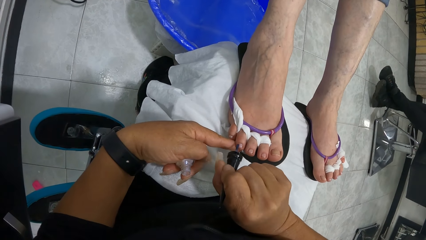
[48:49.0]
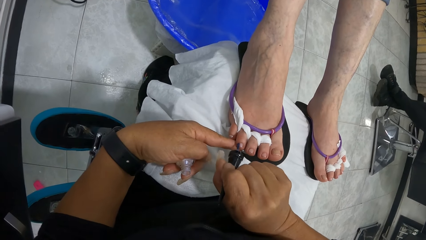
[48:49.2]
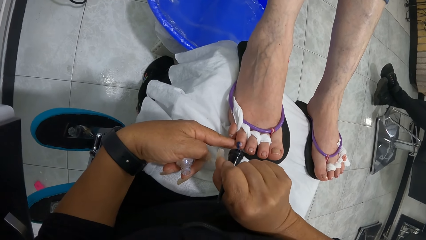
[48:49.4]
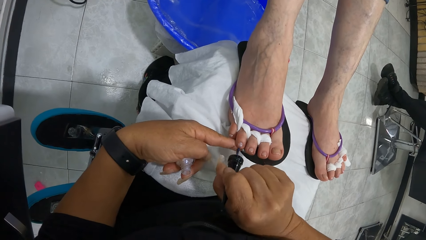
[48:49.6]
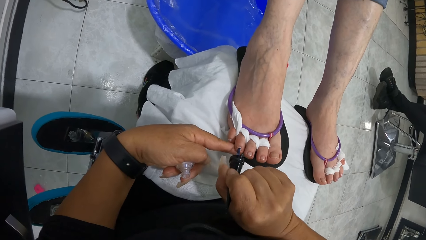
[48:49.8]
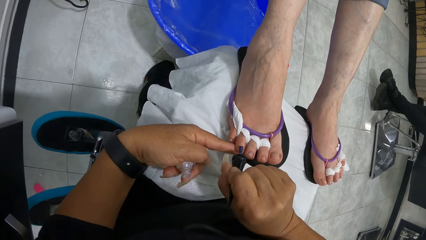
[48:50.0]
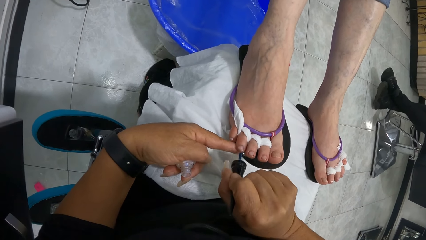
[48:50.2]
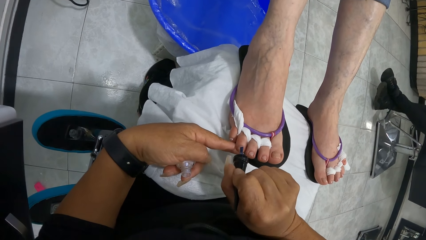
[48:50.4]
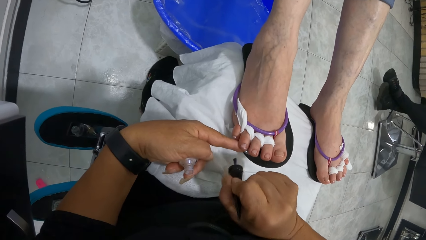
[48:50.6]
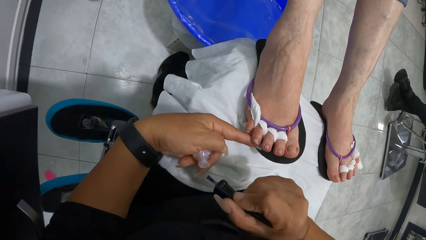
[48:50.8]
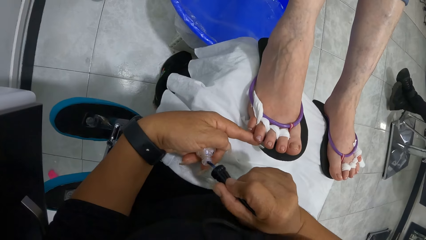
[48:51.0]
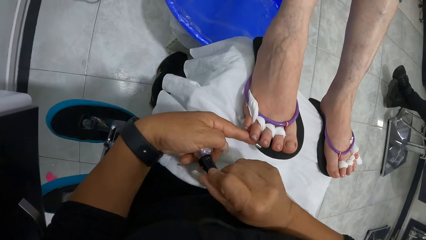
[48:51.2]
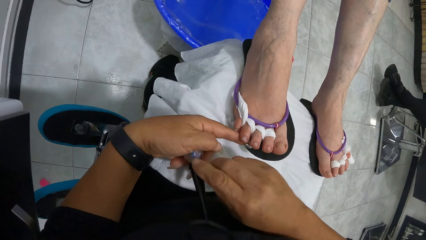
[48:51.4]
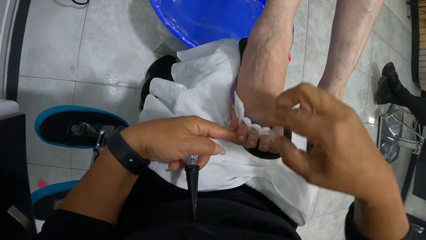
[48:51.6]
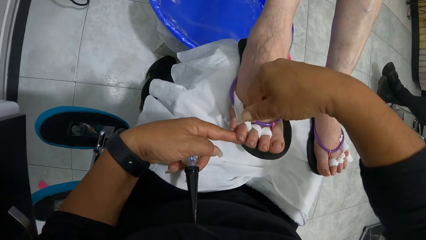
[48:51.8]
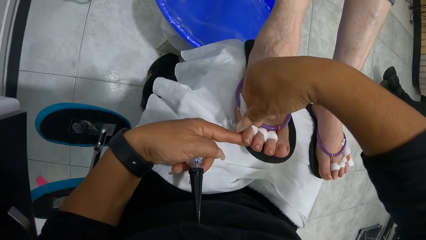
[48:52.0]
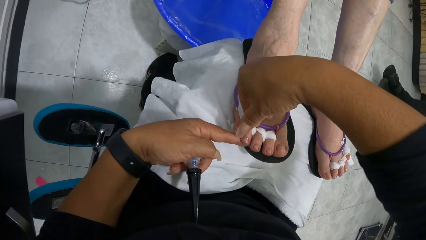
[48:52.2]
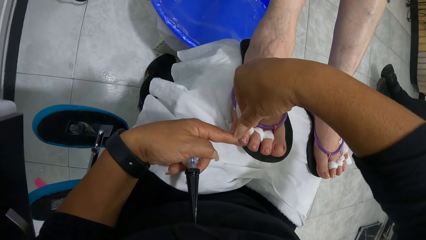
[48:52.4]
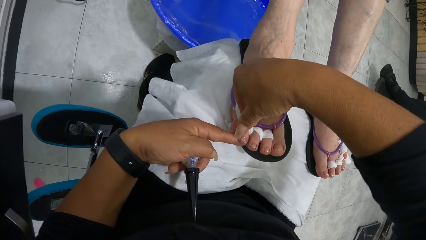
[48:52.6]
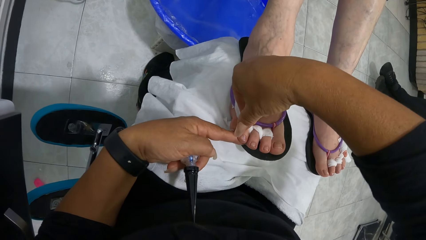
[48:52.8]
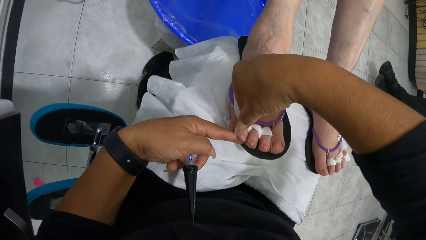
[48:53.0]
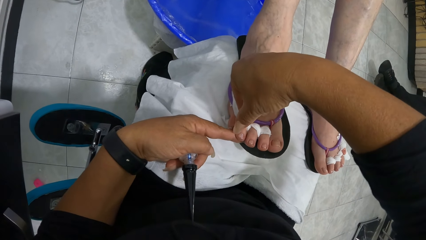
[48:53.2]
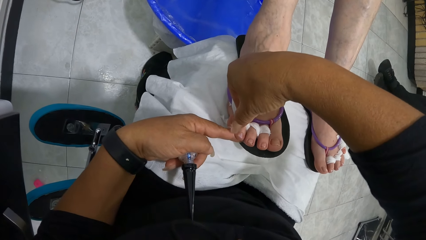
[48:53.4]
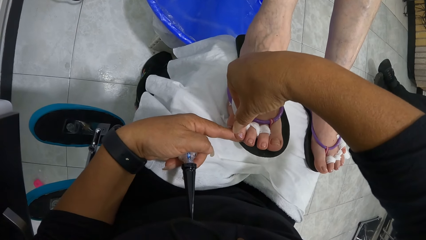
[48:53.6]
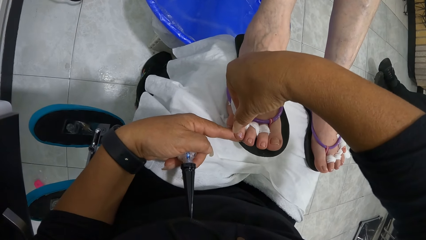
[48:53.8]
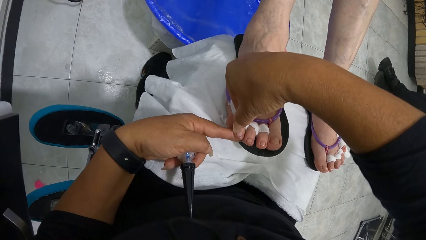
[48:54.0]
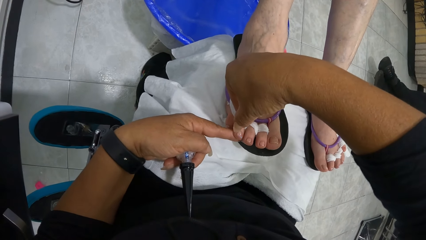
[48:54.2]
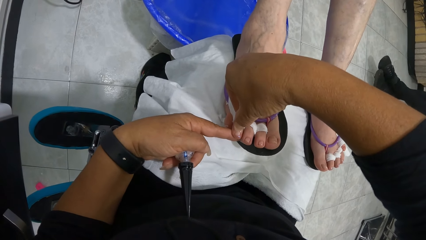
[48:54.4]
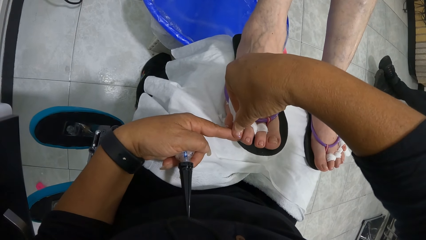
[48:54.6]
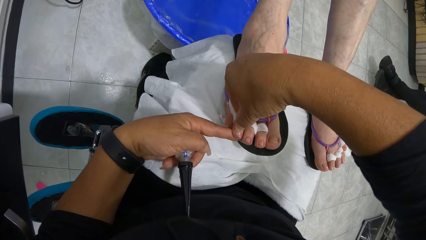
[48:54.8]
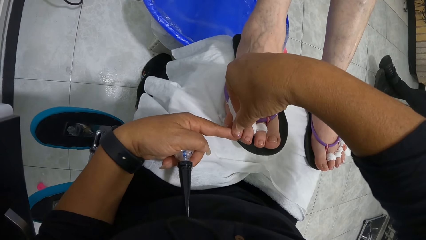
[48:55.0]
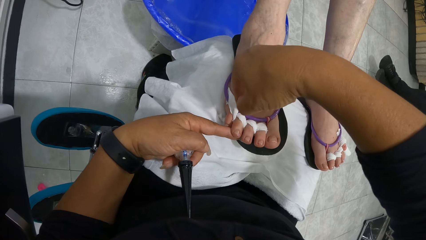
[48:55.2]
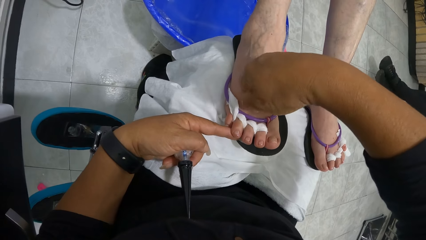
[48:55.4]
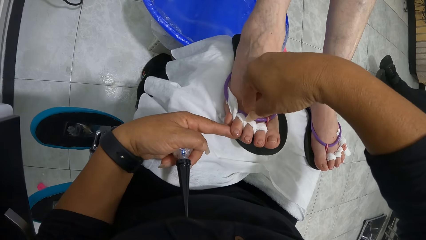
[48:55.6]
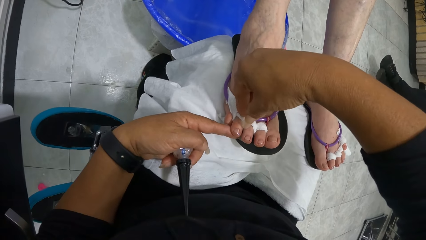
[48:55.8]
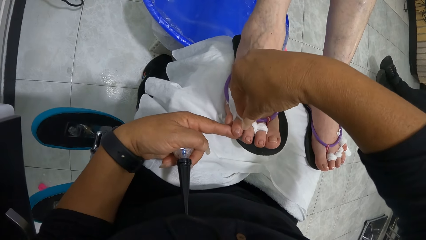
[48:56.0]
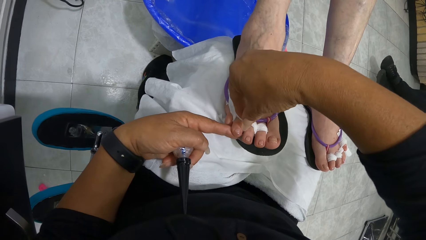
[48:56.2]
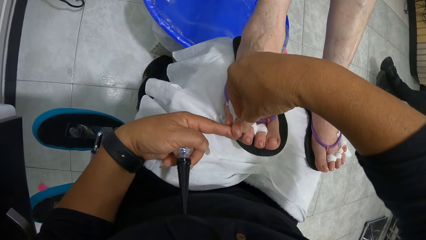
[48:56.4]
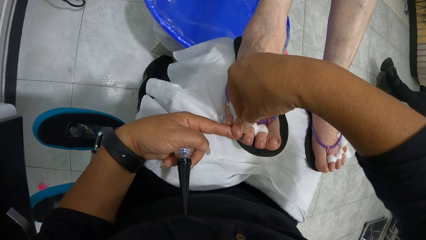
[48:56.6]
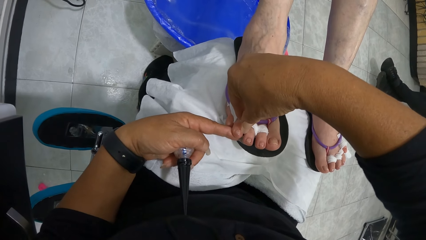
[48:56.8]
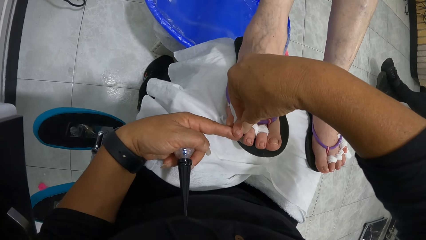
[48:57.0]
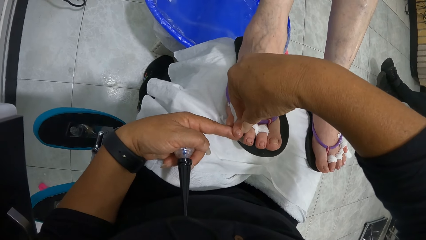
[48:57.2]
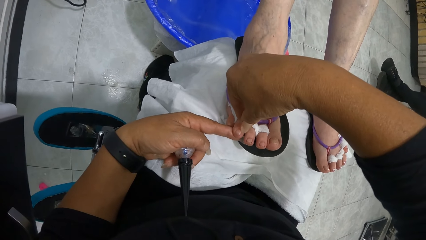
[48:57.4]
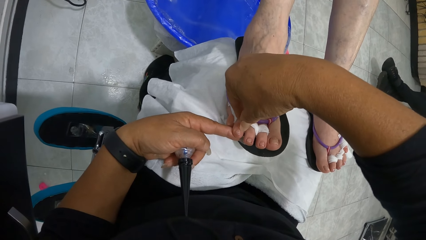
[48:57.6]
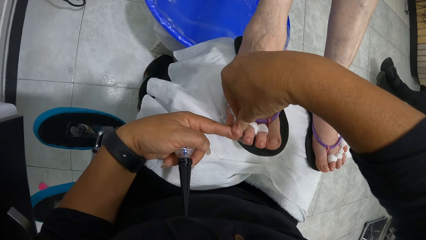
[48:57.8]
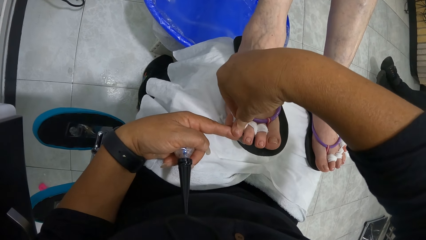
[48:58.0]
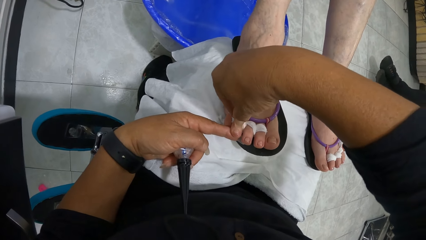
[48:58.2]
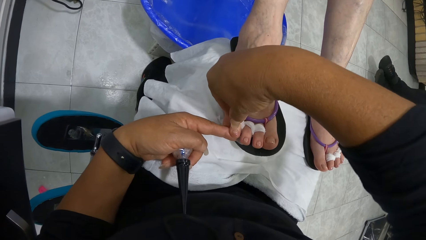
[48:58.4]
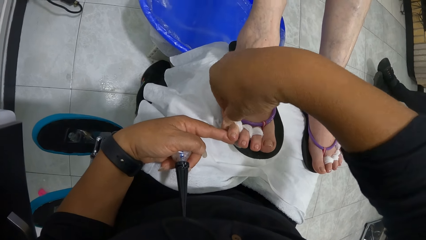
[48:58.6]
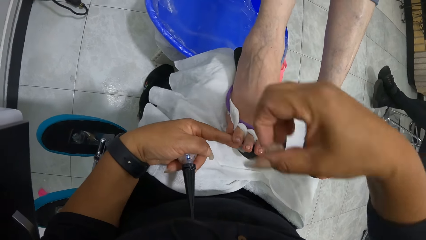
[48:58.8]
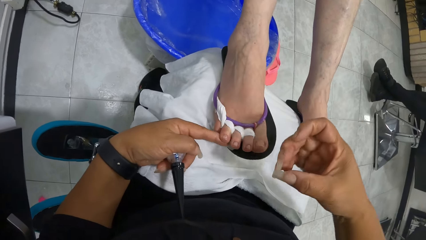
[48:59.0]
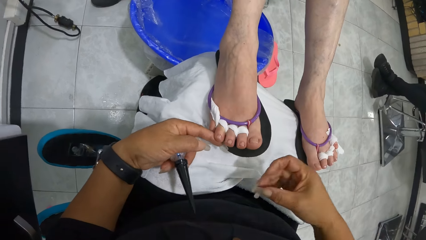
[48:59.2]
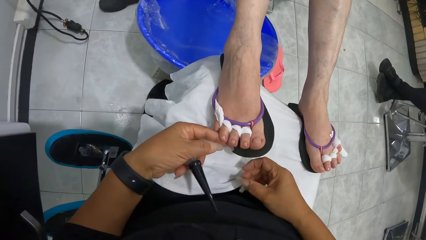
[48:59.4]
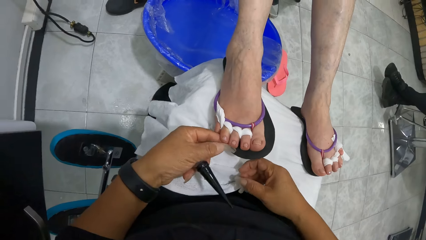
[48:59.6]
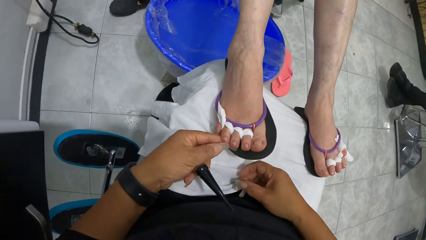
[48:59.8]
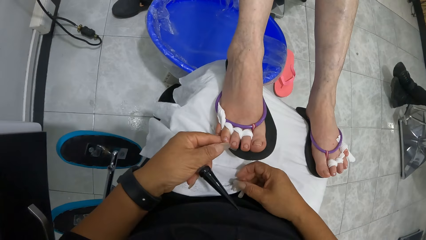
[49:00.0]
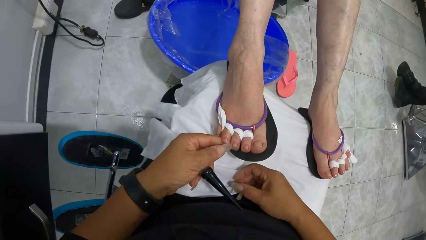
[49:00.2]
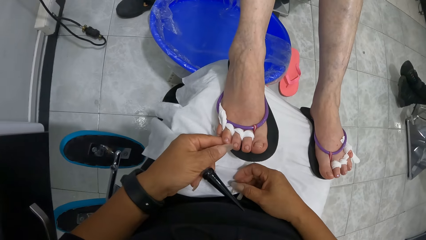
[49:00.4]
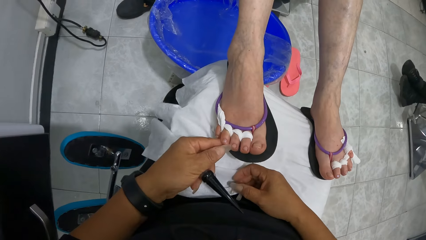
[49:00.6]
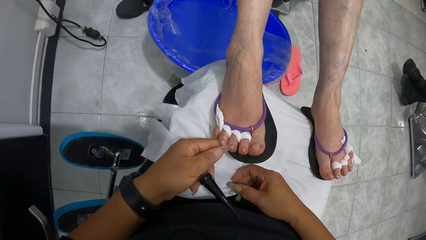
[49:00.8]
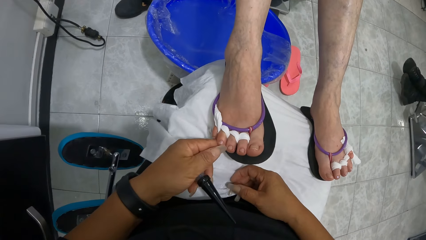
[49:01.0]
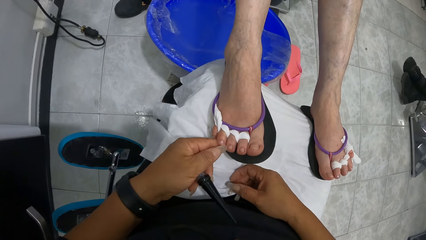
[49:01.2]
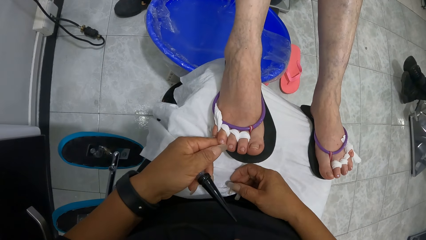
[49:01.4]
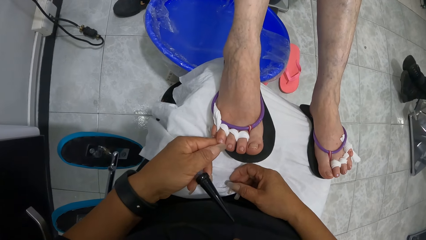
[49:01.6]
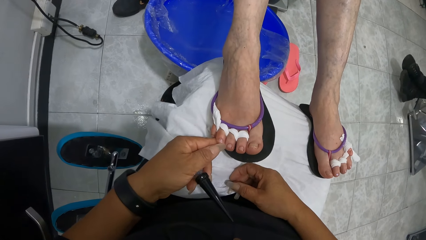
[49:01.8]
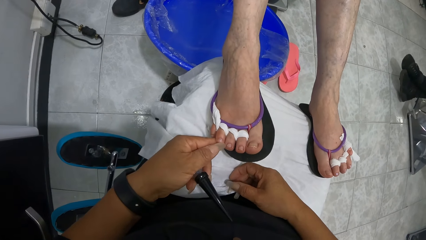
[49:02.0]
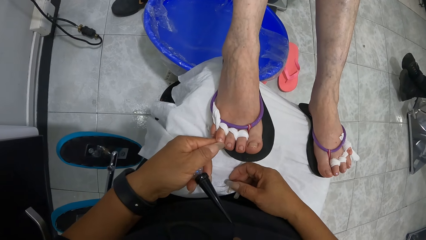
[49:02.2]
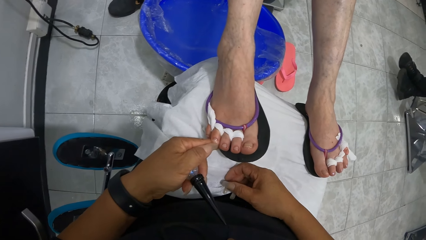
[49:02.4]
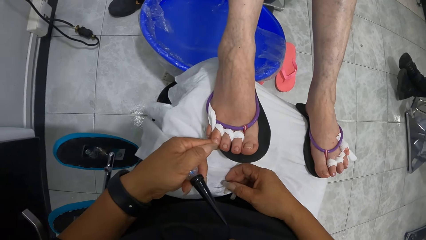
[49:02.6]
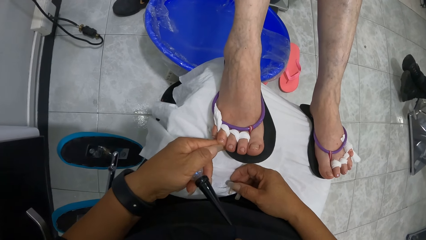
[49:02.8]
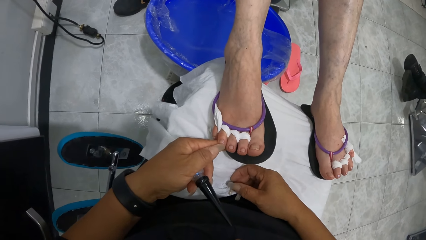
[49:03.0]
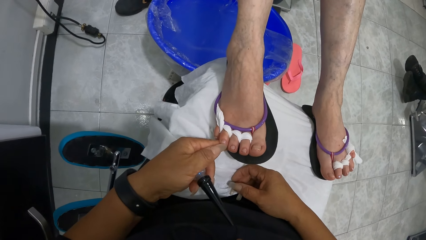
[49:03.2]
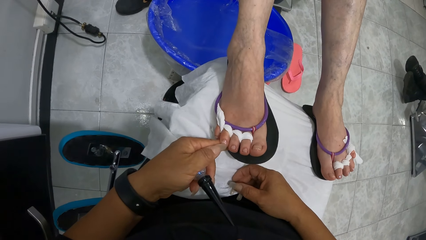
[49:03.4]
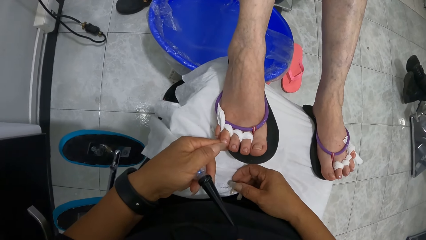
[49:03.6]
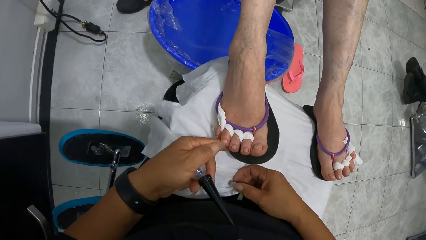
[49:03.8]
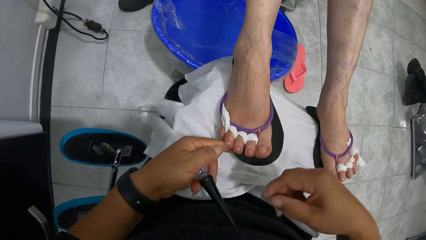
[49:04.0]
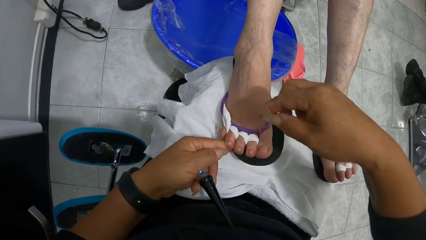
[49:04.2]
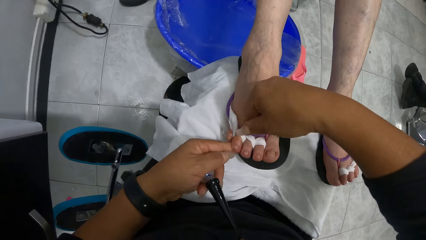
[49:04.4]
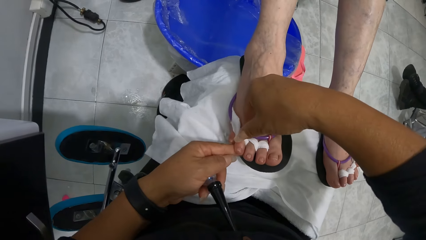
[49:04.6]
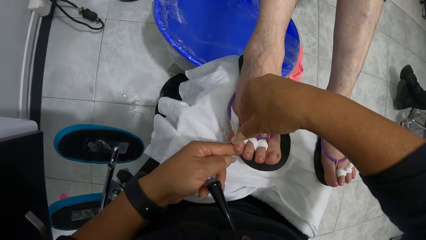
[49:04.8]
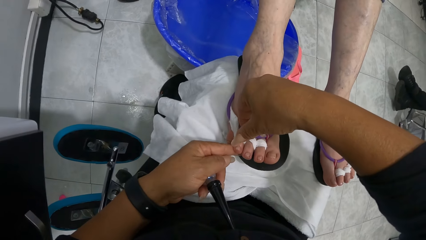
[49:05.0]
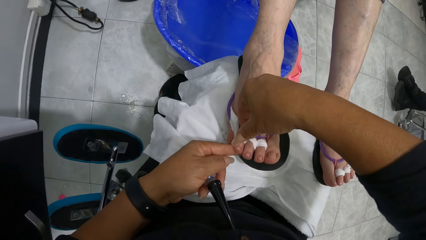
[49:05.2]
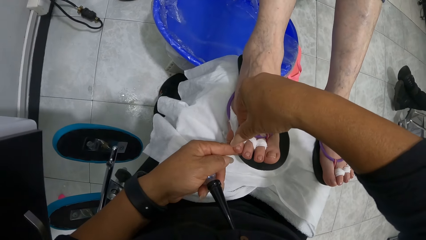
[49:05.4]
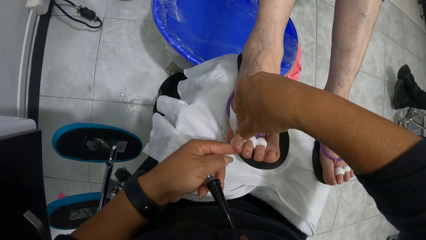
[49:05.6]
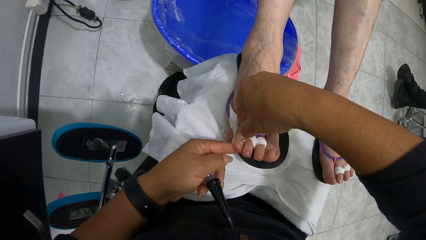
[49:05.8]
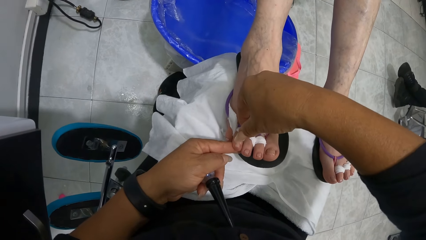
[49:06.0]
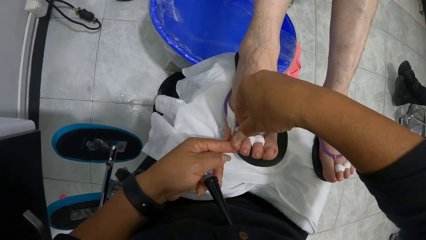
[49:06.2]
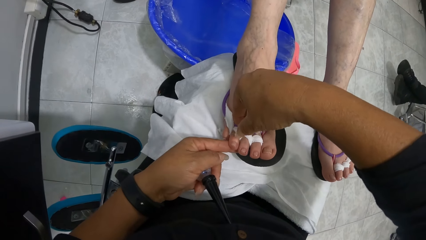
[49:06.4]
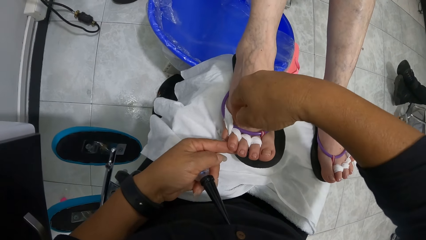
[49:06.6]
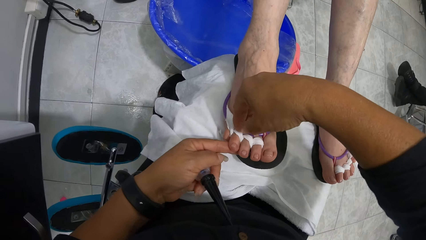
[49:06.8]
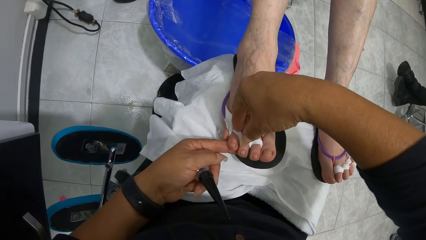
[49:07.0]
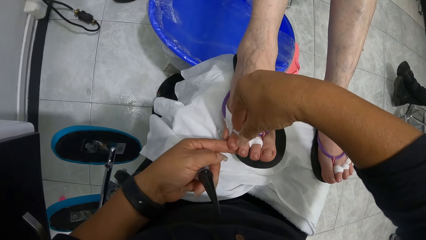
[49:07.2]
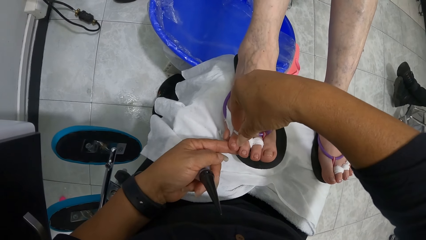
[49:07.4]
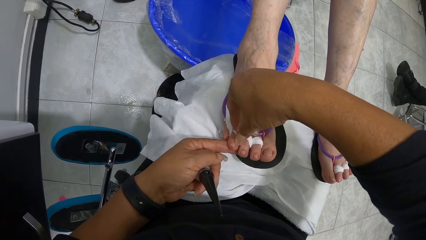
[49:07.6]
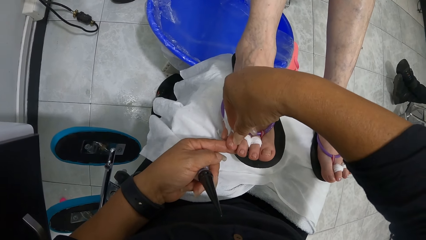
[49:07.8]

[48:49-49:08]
The camera wearer dips the nail polish brush in her right hand into the bottle of nail polish in her left hand. She touches the nails of a woman. She cleans the woman's right toe with her right hand. She cleans the woman's right toe with her left hand. She cleans the woman's right toe with her right hand.
